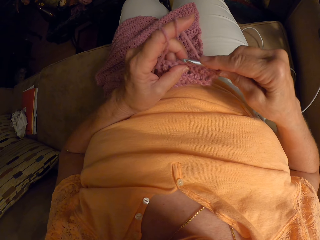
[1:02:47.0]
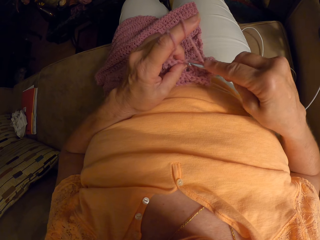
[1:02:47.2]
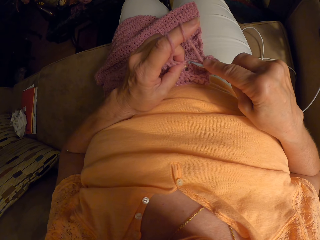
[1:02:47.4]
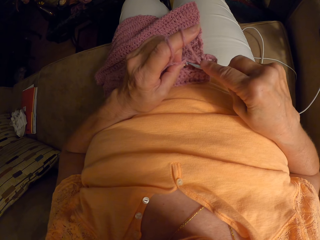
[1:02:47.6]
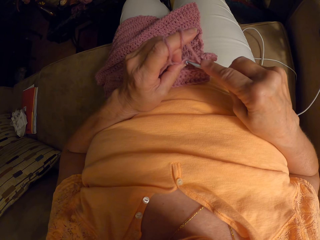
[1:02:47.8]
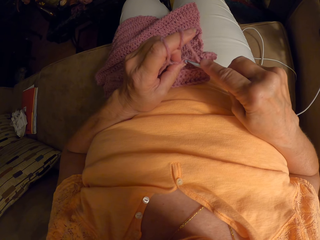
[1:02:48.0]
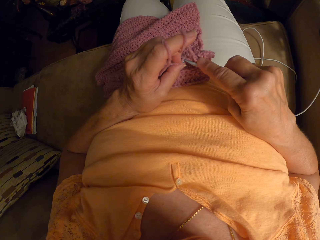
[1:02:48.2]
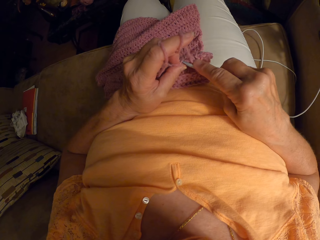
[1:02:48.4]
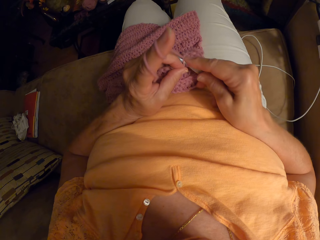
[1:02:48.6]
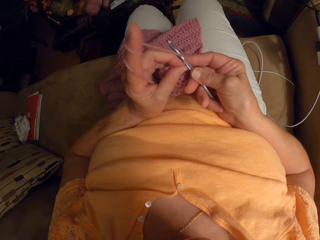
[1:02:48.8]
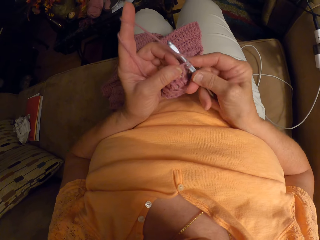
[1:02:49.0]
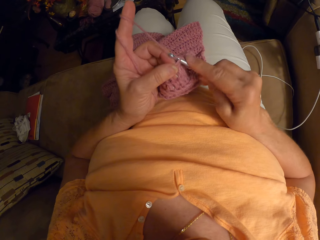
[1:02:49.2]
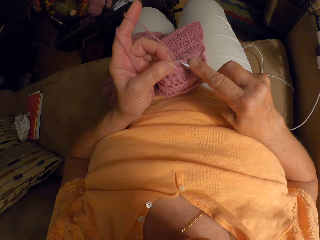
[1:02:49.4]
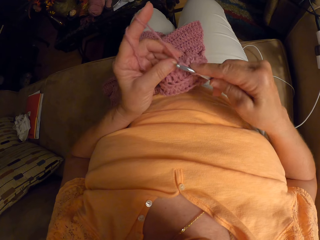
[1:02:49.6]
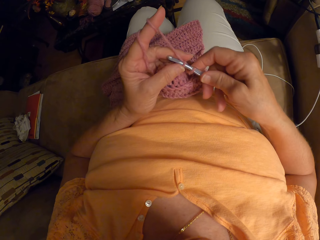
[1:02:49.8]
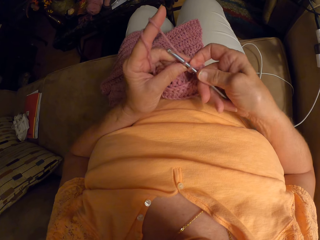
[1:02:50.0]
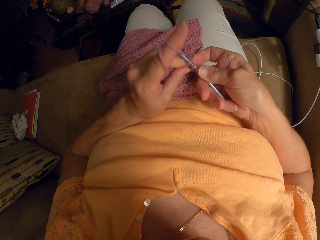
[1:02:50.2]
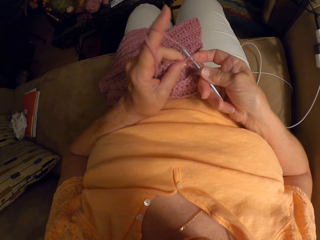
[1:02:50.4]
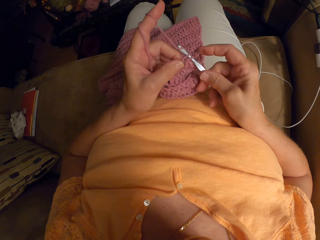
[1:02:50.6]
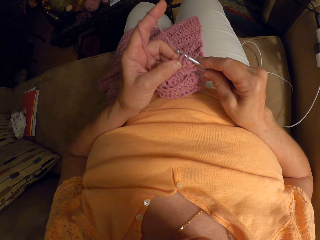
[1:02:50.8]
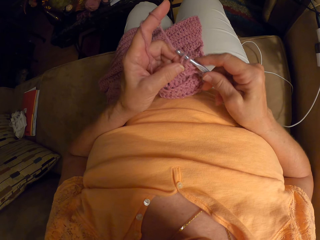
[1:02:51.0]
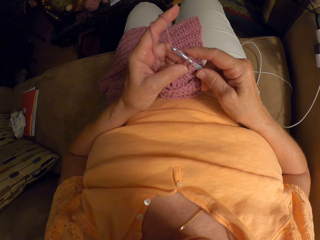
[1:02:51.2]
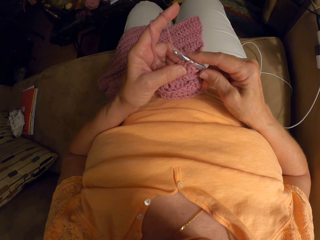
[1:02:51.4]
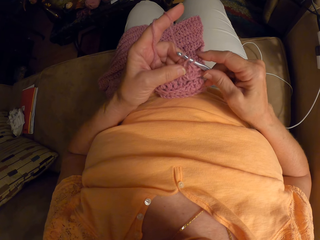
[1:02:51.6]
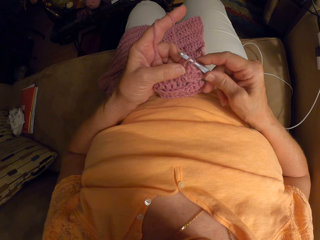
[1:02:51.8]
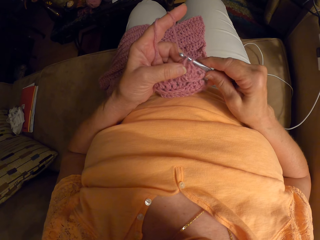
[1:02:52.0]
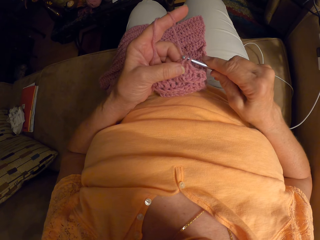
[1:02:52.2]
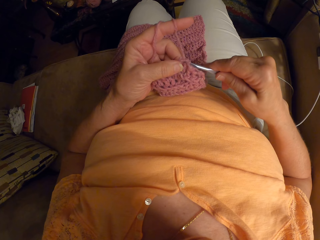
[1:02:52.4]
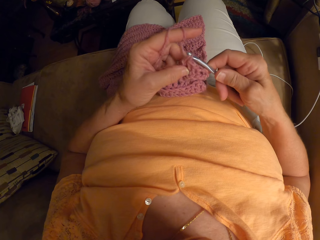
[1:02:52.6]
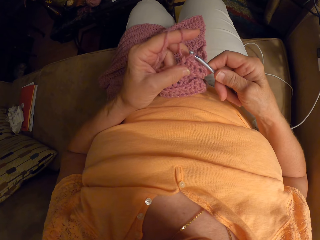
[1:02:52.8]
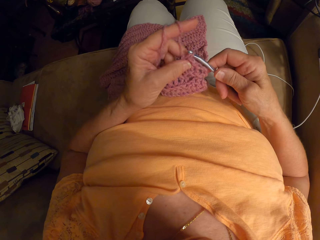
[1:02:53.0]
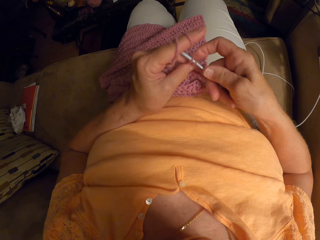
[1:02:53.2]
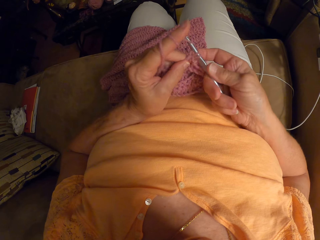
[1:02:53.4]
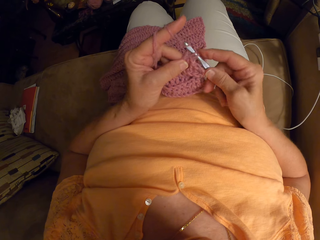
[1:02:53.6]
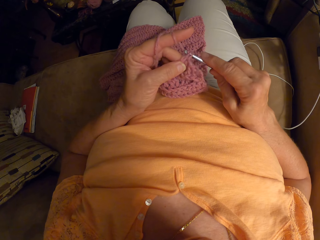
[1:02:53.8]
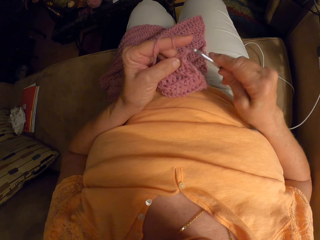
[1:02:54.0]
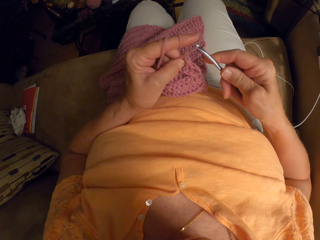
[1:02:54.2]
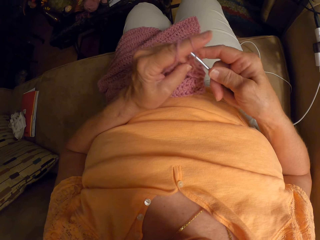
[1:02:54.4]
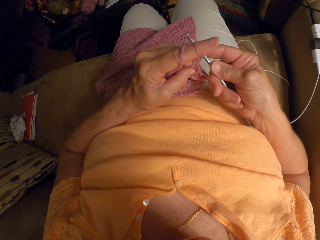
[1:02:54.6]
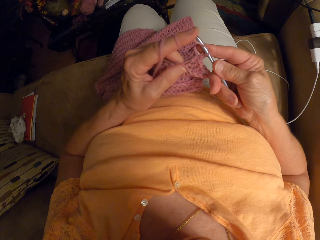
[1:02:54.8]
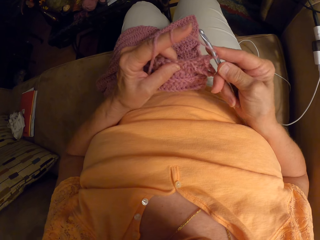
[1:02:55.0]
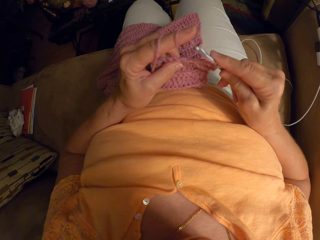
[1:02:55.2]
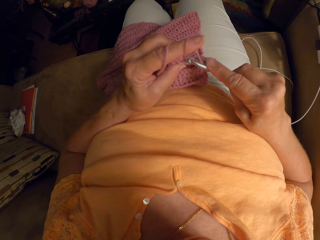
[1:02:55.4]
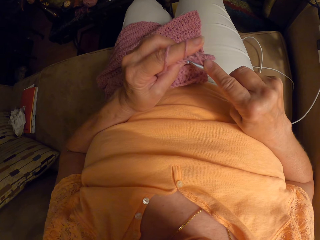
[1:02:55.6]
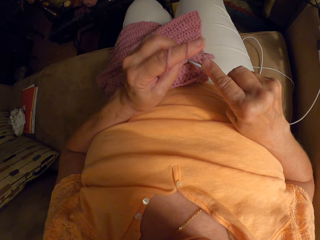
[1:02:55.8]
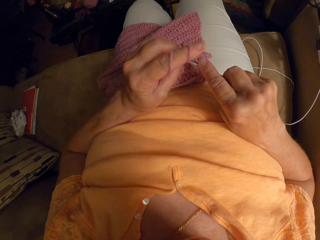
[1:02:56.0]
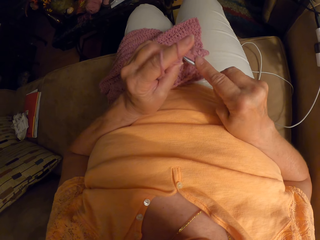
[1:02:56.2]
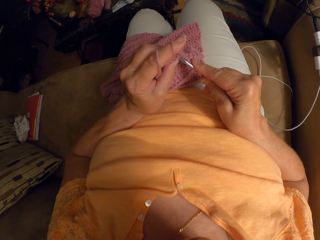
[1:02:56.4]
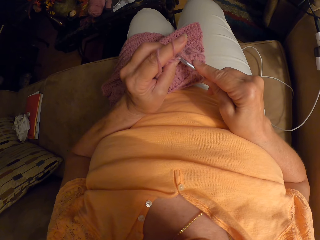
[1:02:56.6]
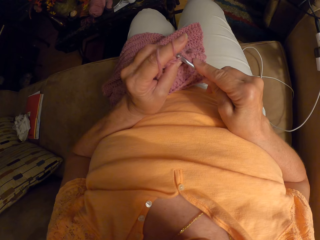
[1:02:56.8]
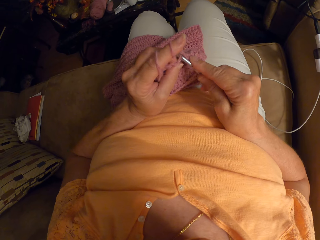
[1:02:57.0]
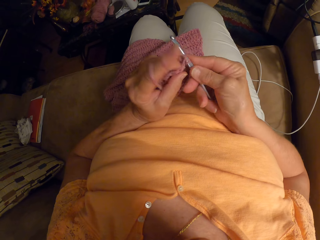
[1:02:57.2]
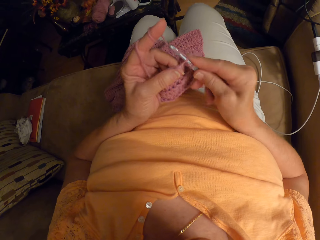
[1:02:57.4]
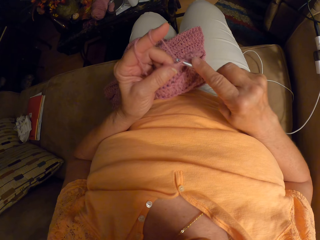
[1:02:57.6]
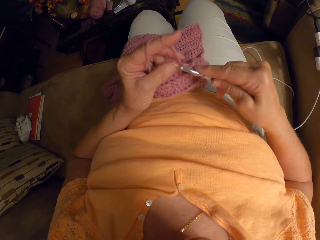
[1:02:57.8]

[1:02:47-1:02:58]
The camera wearer sews a piece of yarn using crochet. They do this repeatedly.

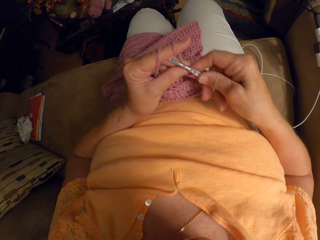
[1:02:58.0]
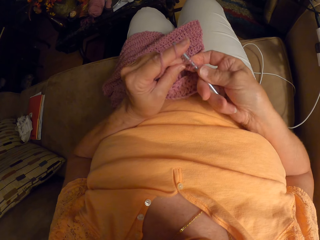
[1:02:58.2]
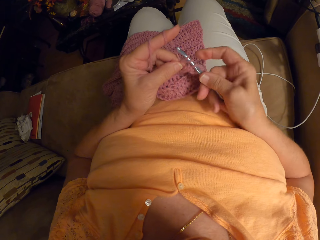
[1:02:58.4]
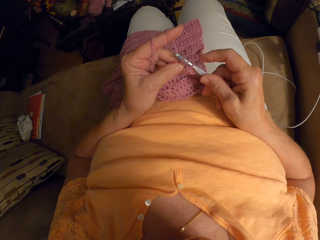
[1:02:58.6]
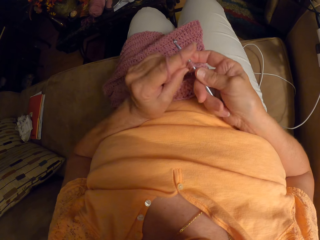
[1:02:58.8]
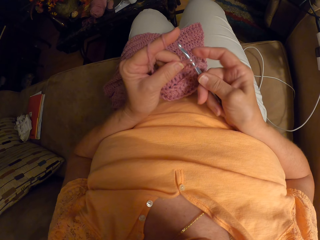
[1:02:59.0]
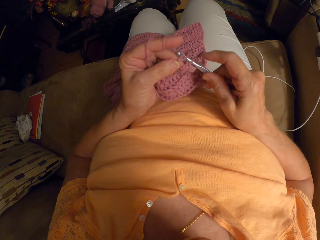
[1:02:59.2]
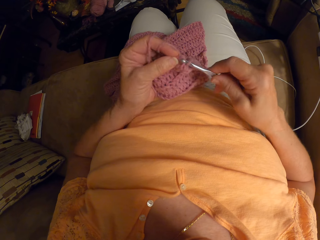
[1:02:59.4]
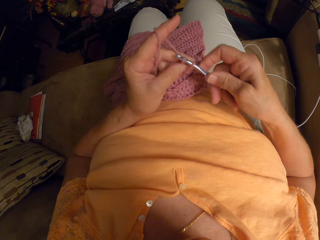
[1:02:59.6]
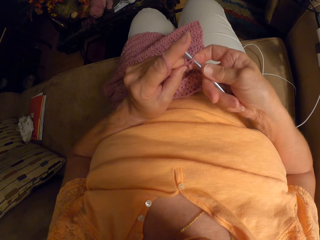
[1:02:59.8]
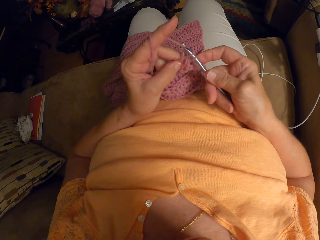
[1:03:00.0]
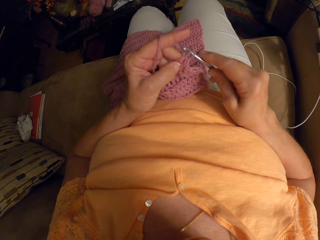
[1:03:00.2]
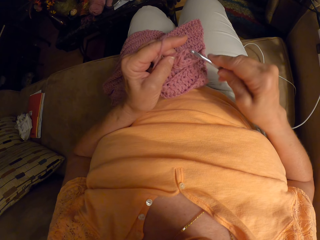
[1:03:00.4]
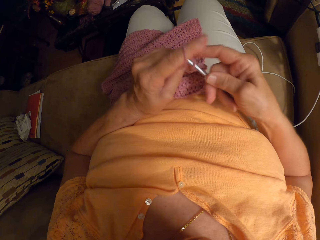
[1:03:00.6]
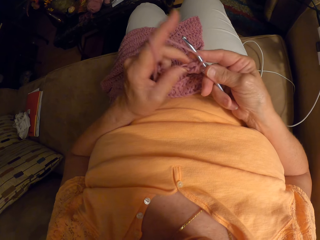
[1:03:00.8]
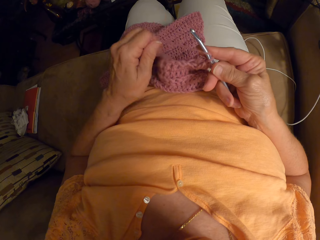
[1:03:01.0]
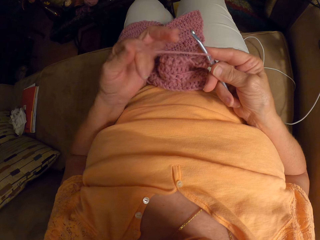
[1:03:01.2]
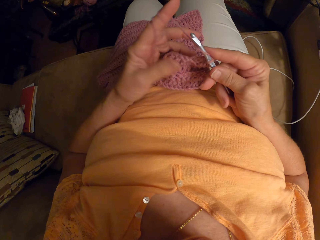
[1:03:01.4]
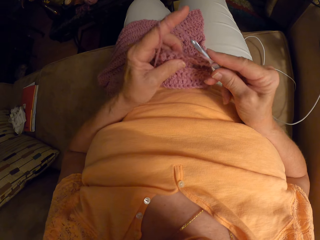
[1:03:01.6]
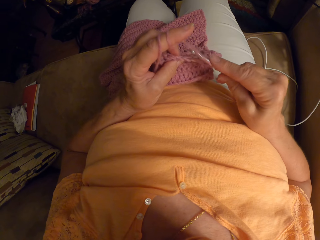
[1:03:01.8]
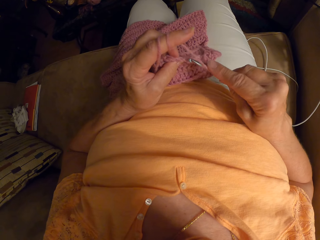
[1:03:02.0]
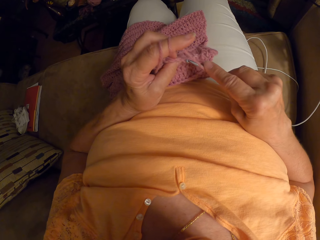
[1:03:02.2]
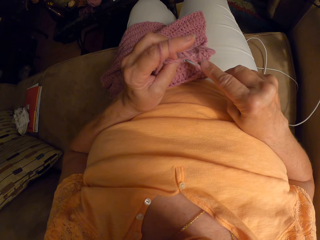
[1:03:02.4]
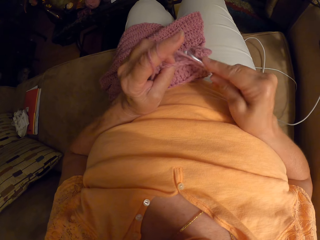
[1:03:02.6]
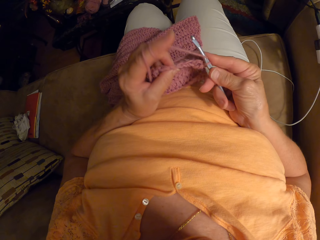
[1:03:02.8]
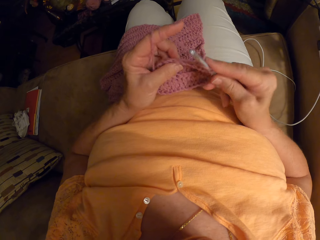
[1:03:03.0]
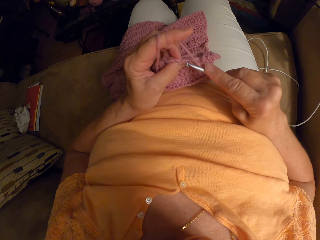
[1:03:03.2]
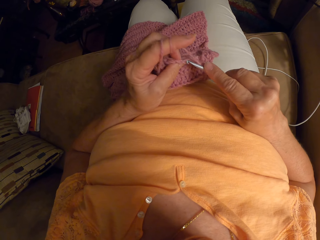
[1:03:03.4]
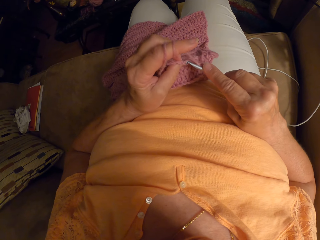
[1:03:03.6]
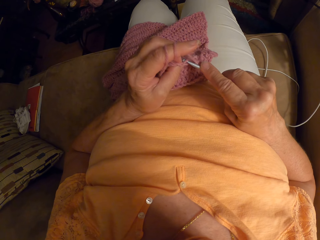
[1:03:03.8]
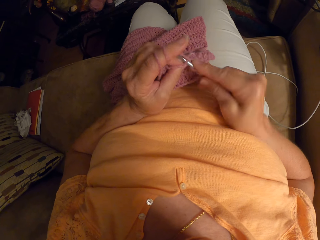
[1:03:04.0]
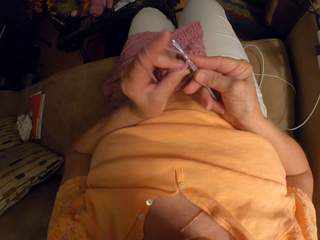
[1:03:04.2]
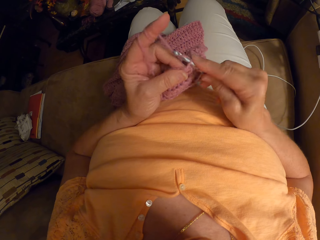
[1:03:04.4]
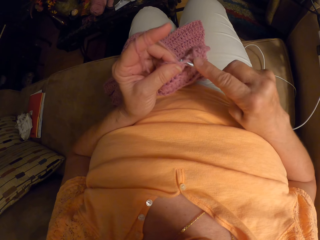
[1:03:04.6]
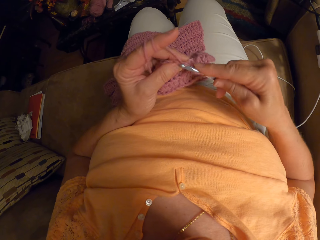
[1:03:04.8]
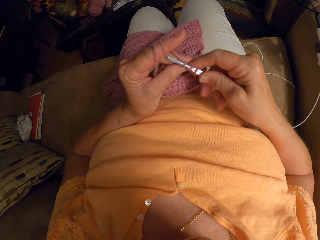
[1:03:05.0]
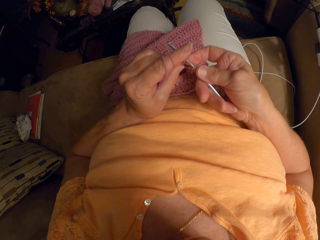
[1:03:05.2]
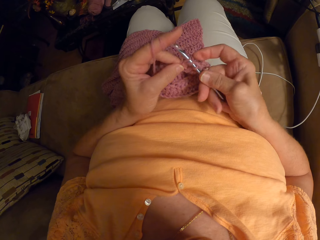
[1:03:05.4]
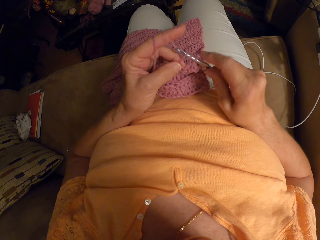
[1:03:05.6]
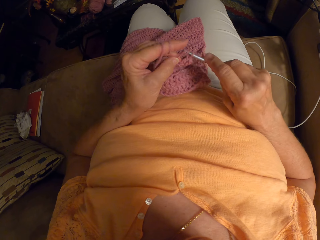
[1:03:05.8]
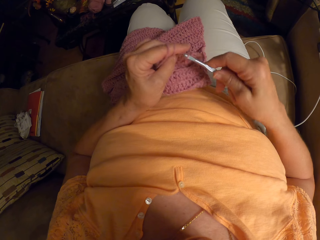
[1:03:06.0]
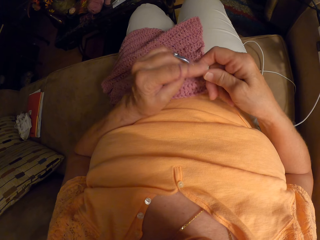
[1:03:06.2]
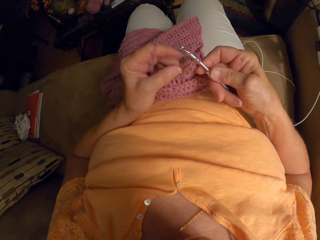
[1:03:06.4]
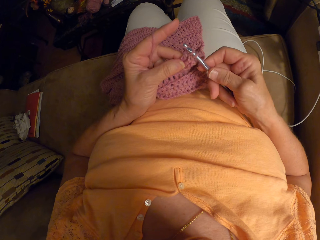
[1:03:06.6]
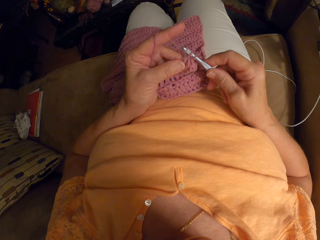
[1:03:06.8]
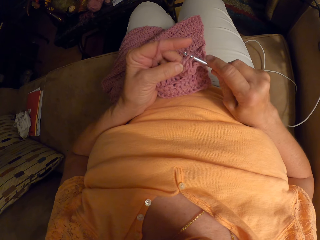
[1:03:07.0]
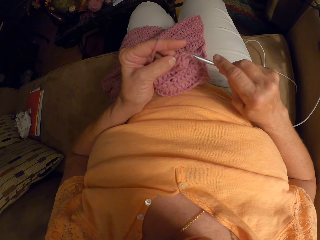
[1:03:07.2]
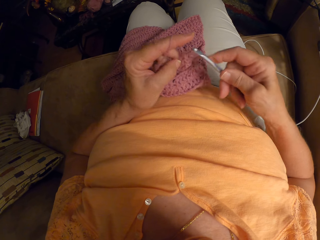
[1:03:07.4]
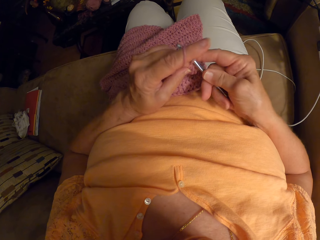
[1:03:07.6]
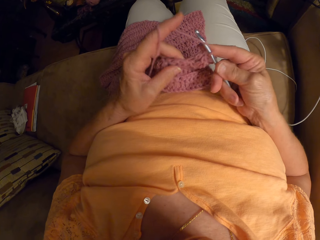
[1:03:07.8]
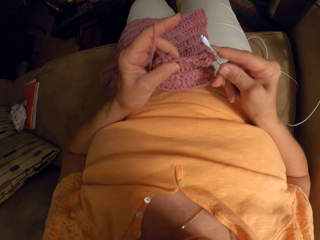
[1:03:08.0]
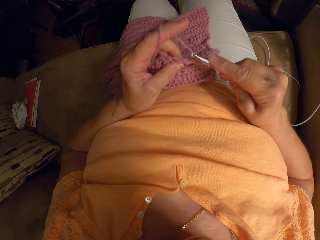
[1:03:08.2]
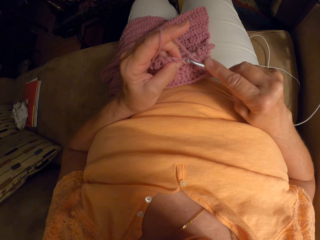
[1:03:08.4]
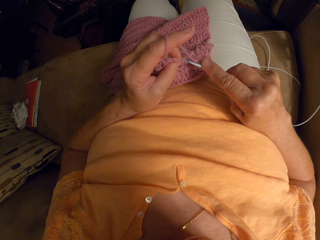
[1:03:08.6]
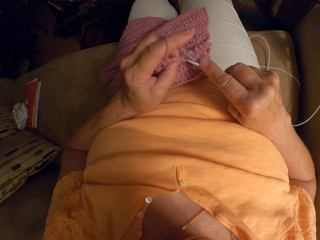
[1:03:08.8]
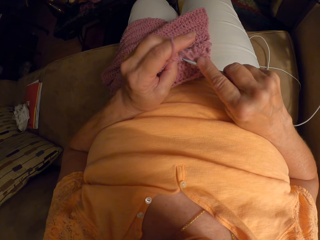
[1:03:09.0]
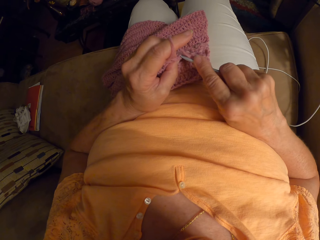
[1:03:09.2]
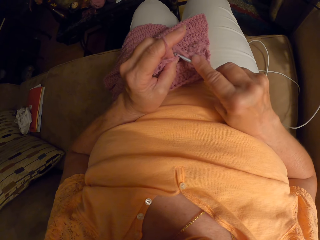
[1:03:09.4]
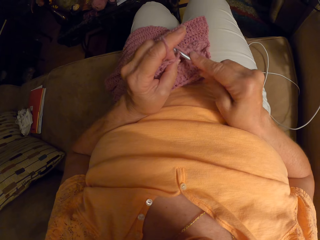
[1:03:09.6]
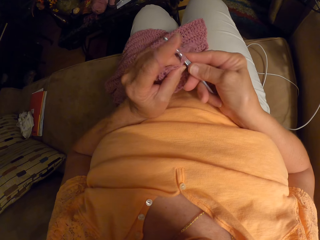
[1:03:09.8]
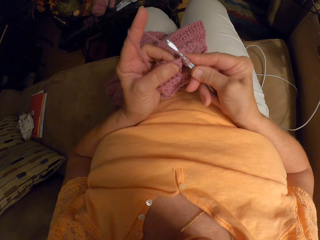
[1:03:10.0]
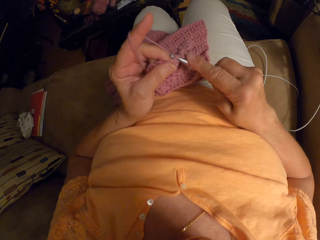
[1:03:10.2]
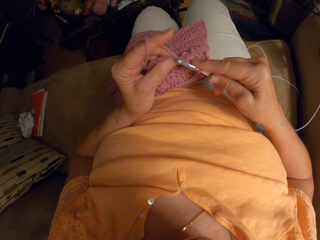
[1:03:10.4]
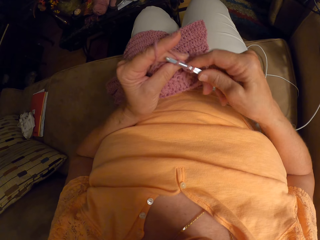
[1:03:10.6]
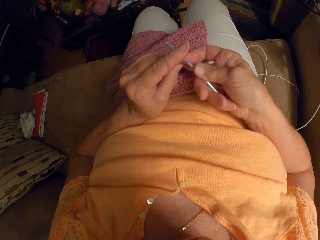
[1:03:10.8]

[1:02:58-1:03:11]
The camera wearer sews a piece of yarn using crochet. She does this again. She wraps the yarn around her left index finger. She resumes crocheting the yarn with the crochet hook. She sews the piece of yarn using crochet. She does this repeatedly.
